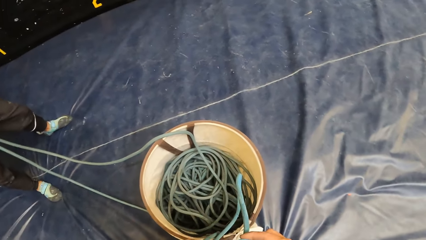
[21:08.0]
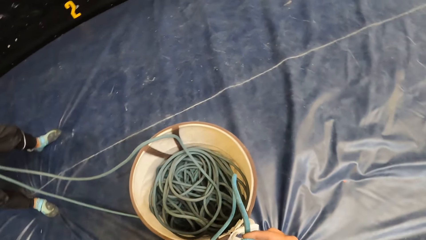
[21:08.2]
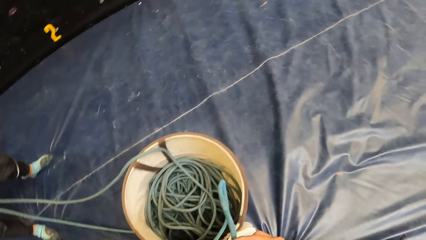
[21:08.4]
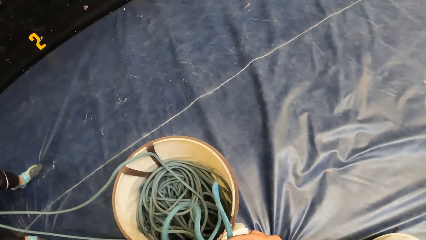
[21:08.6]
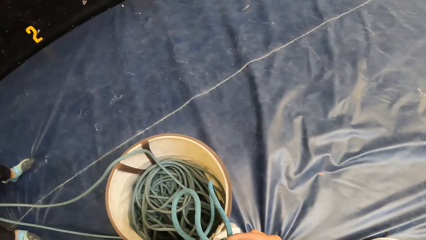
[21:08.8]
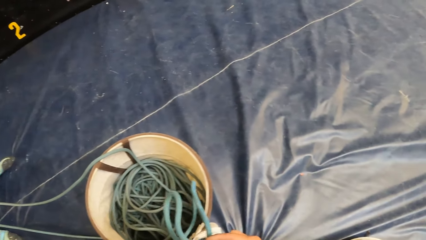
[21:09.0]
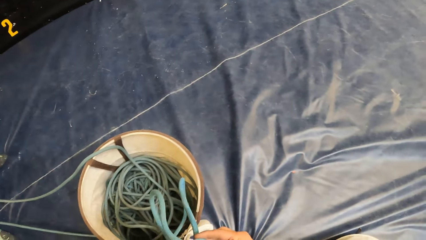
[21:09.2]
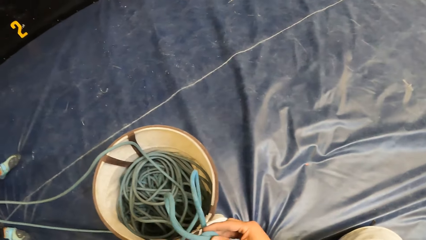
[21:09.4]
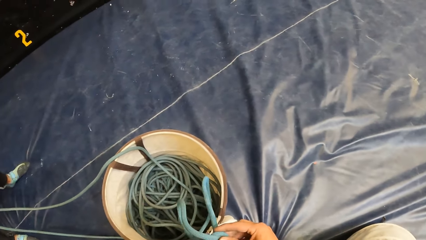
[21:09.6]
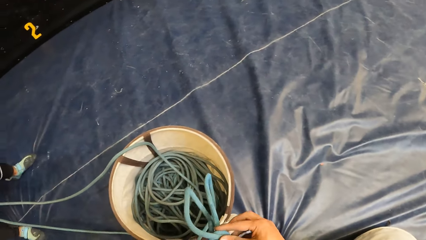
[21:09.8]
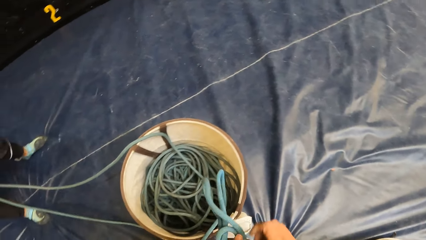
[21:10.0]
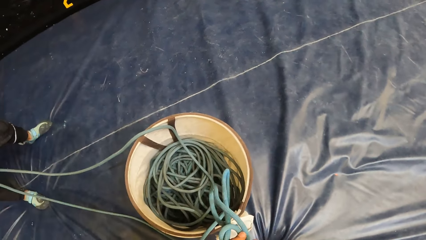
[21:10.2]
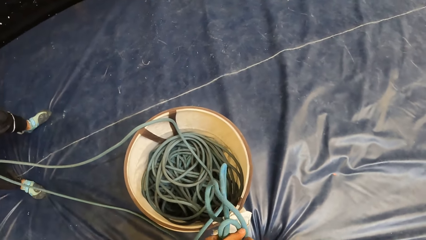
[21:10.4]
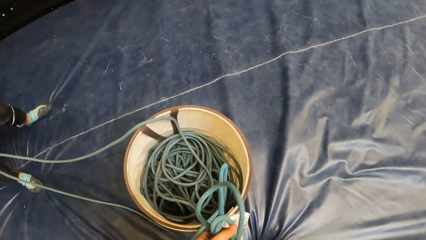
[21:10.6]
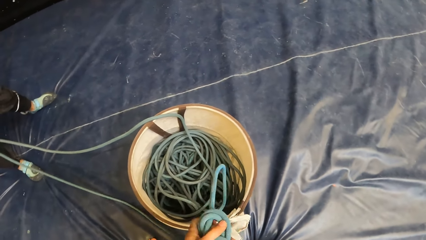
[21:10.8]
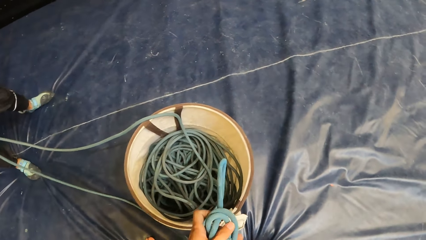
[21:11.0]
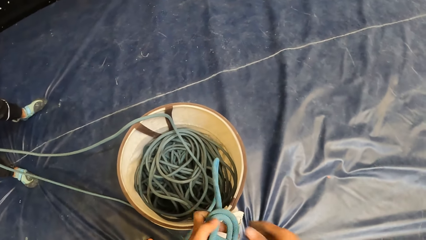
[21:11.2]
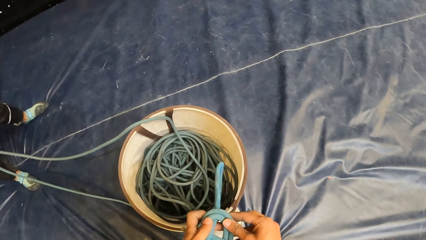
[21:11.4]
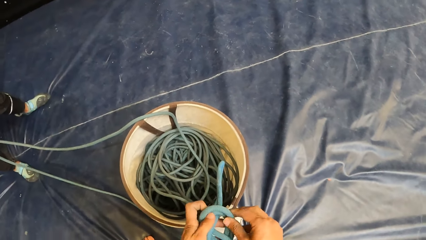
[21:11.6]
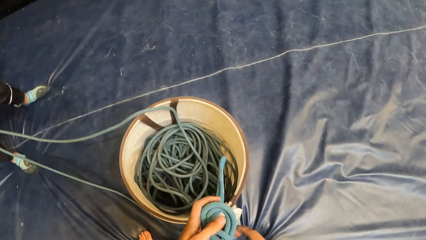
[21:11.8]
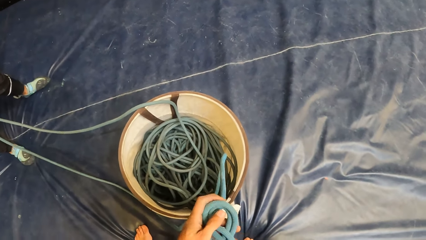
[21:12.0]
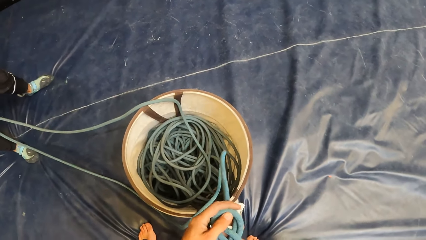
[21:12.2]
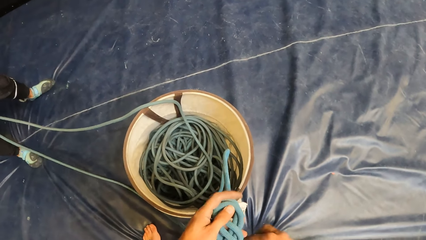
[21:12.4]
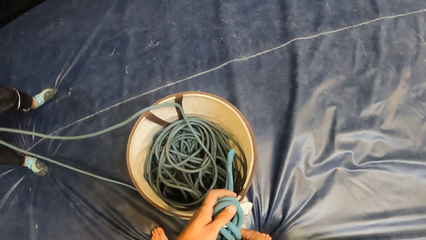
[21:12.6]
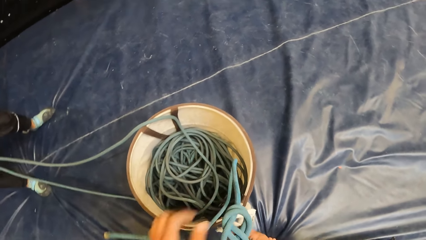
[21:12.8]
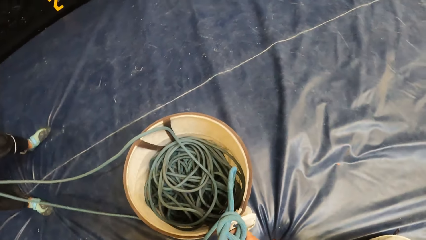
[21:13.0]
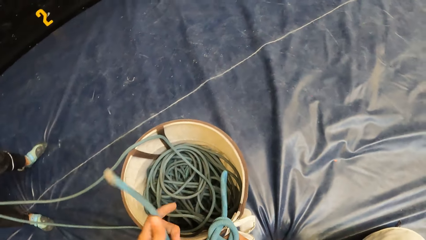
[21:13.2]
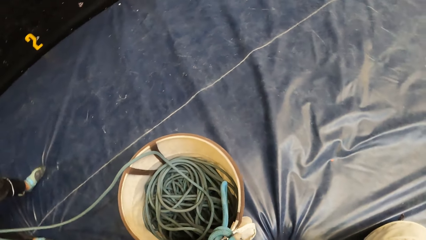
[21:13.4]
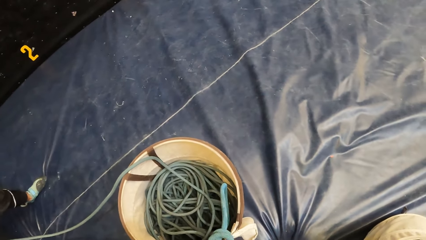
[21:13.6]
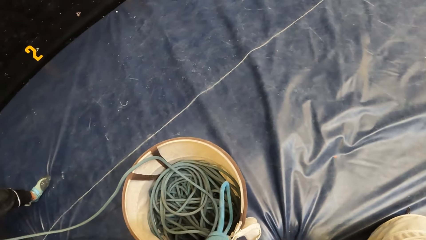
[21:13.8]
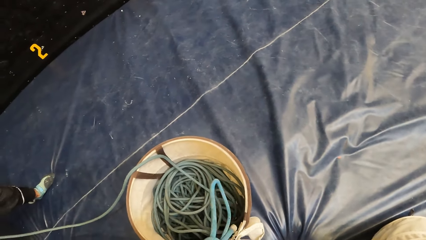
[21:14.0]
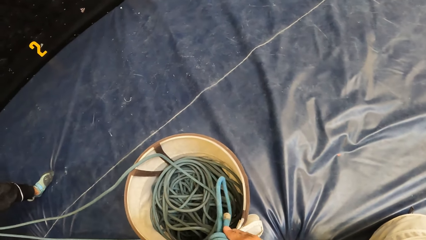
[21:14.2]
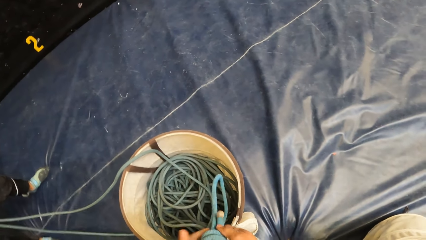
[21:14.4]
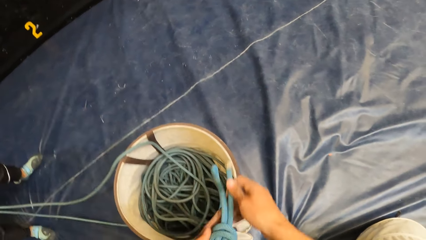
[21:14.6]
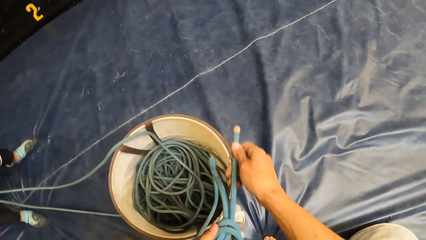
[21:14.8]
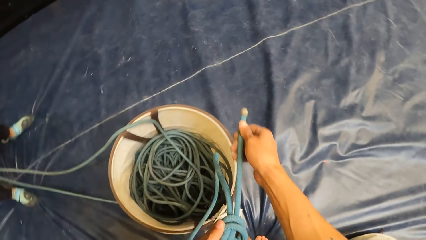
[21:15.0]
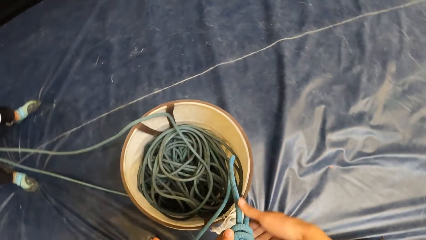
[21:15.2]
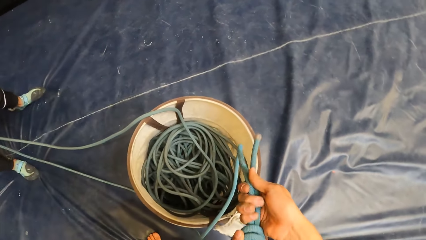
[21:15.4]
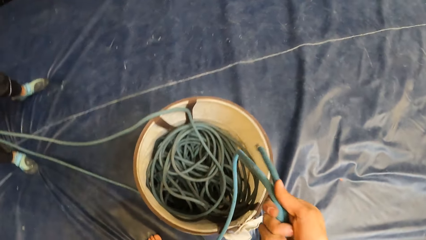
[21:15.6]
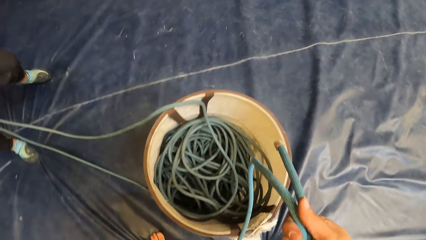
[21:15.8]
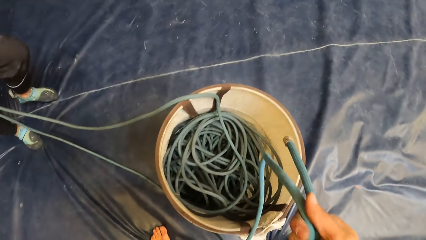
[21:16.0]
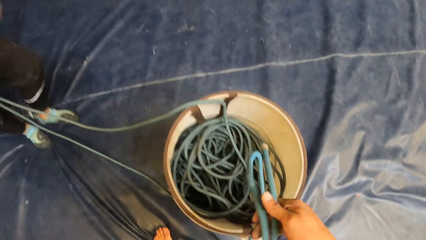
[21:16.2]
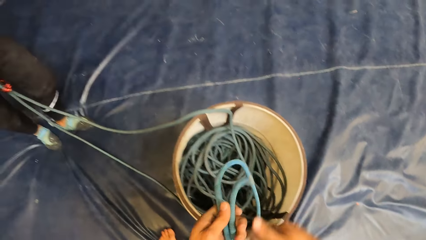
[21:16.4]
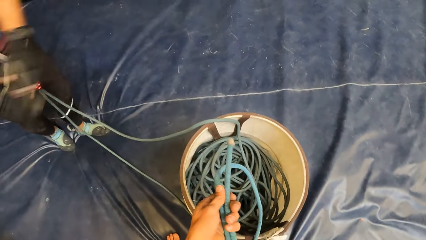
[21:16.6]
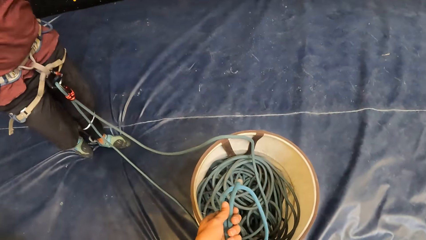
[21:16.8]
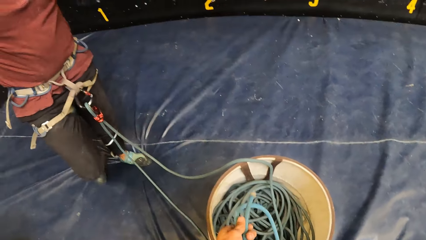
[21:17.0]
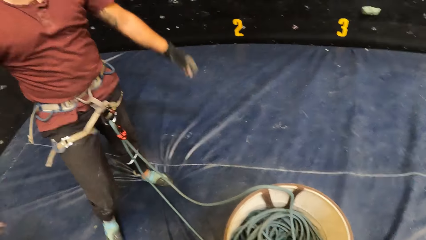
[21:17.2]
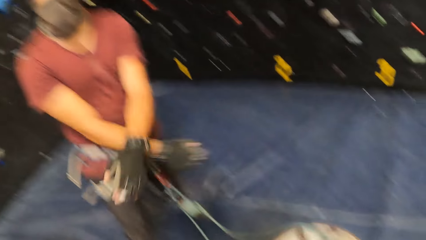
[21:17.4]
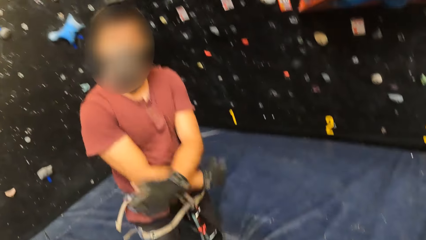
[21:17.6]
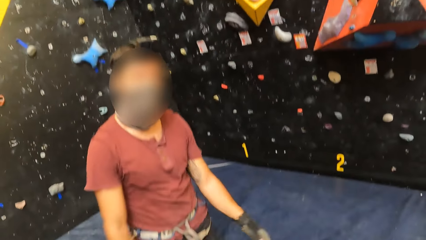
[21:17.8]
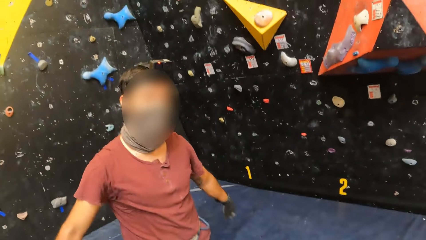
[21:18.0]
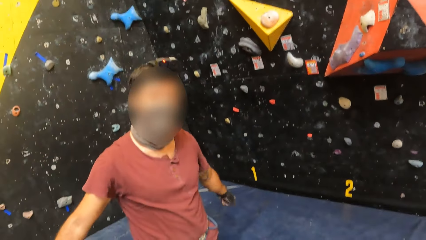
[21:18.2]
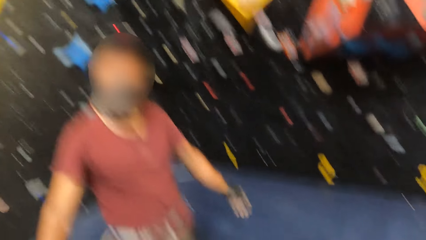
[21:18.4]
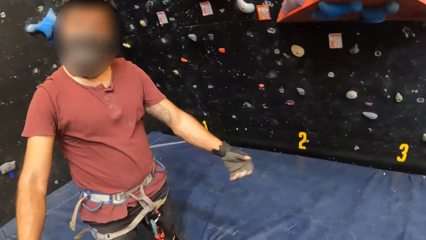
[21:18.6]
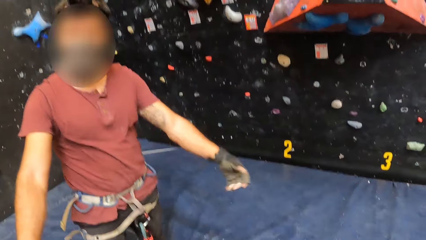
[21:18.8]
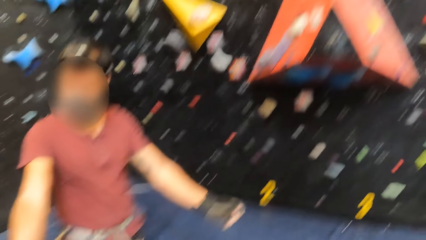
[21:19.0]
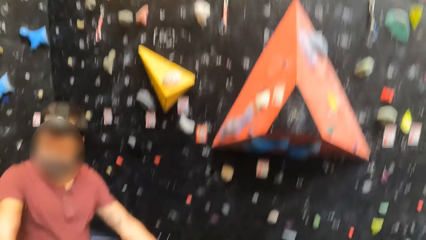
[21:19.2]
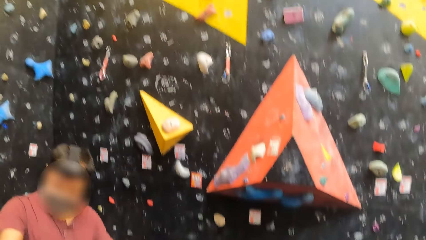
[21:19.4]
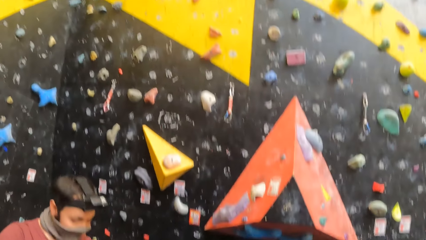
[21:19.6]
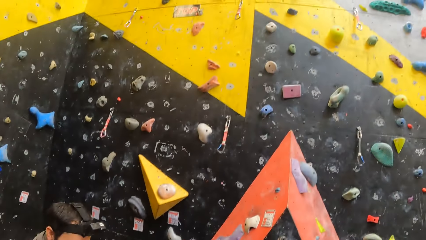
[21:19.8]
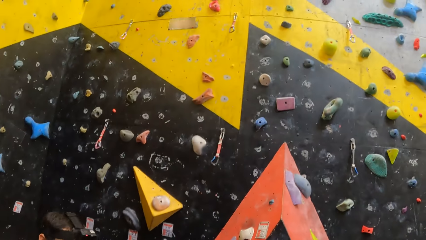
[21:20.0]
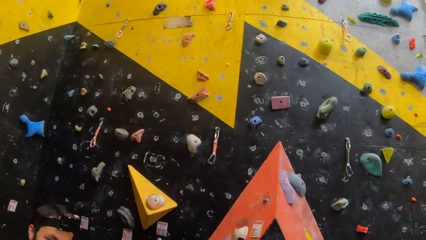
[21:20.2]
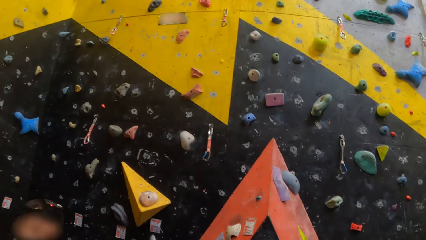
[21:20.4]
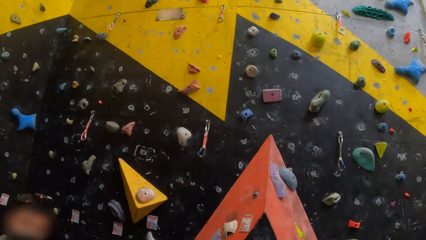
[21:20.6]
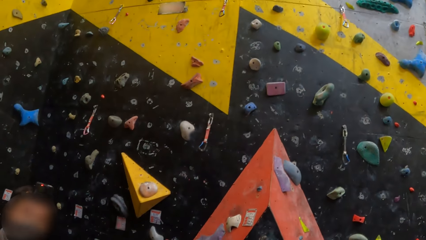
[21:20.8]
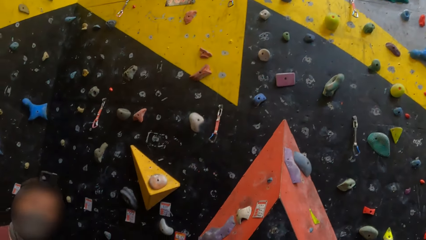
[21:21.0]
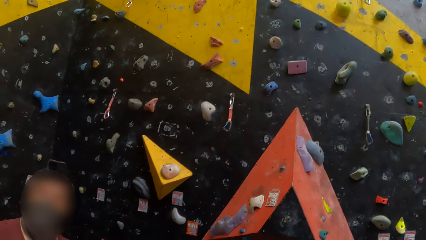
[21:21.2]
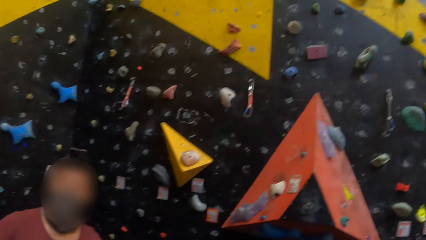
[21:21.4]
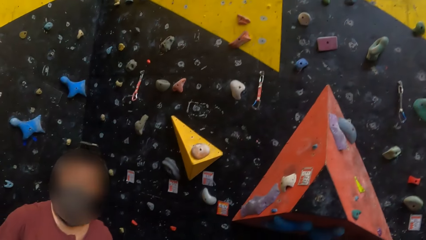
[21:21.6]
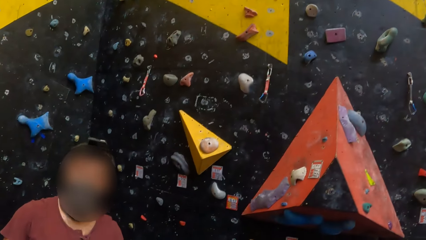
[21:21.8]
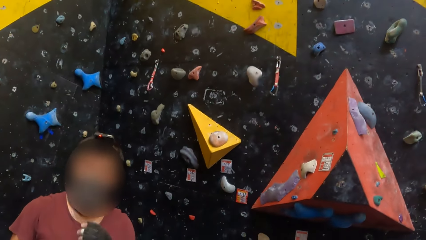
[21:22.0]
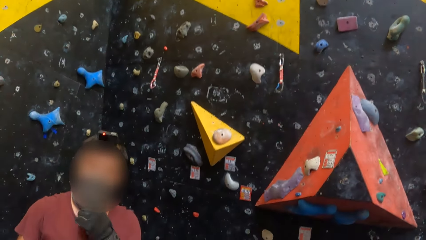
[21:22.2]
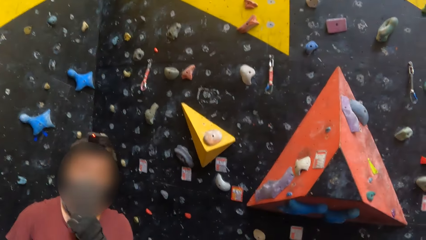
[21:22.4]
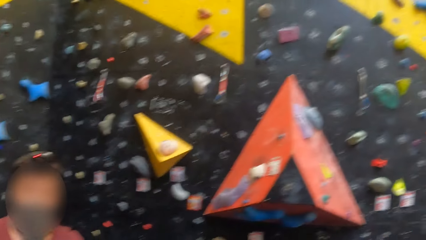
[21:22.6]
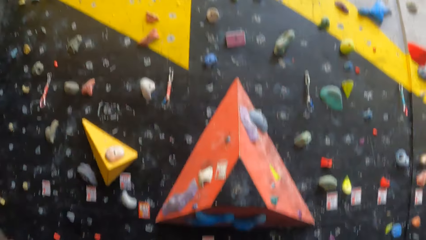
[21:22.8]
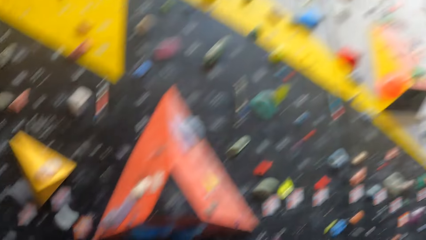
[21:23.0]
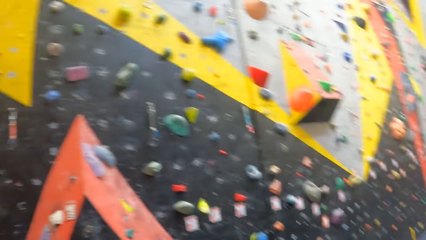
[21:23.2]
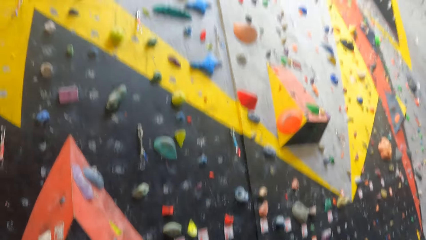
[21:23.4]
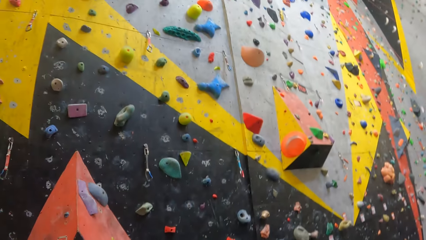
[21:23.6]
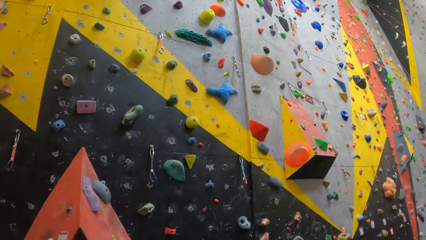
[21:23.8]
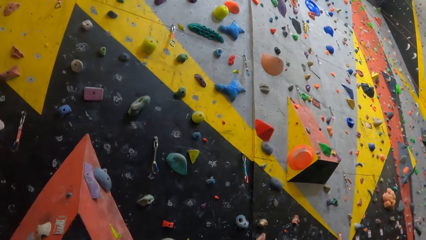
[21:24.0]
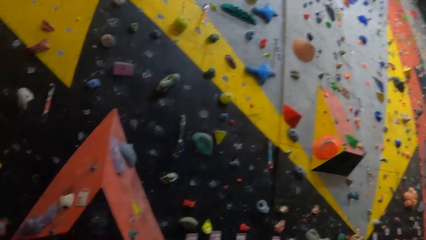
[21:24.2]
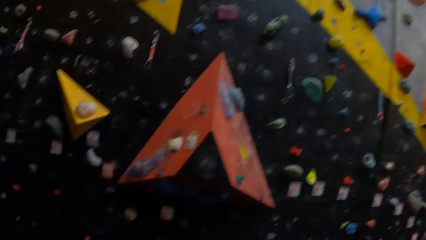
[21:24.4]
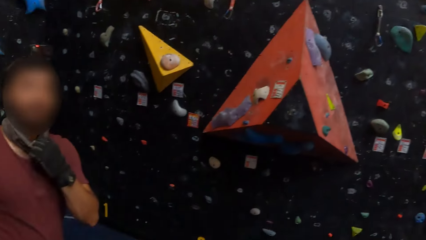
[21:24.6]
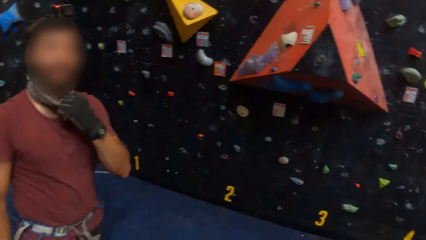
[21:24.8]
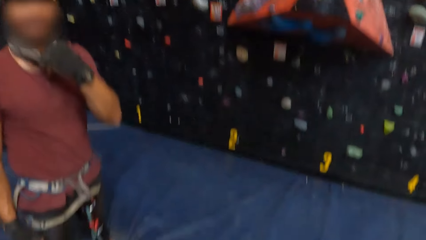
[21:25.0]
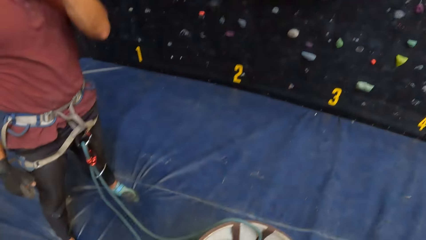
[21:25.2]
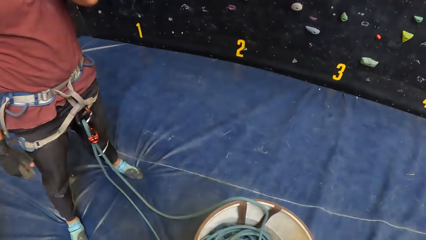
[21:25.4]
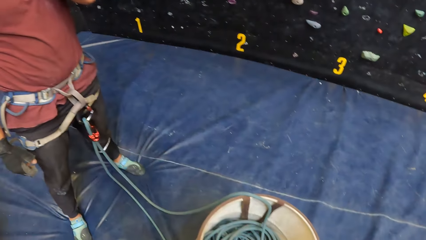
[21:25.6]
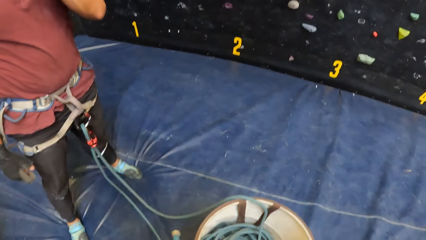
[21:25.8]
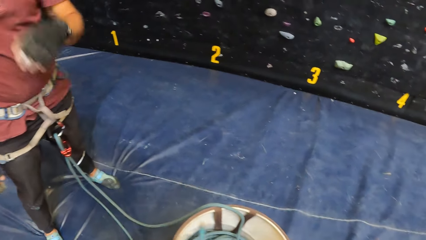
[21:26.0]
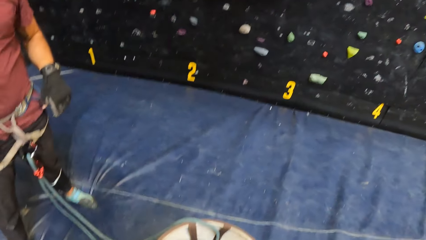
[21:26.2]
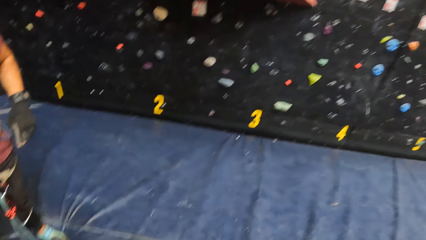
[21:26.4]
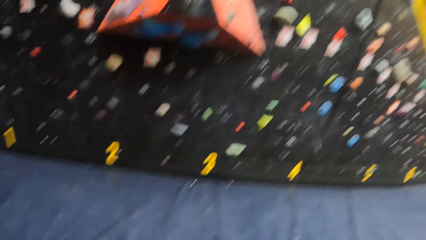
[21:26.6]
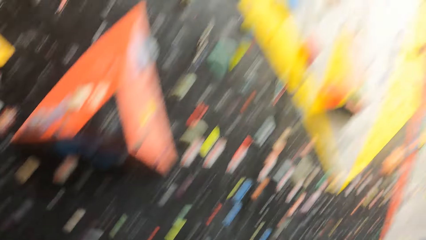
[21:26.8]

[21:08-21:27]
The camera wearer looks around. They look at a person.
